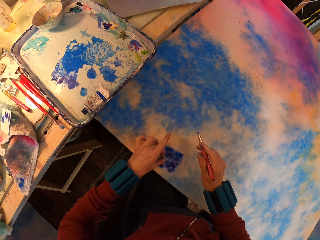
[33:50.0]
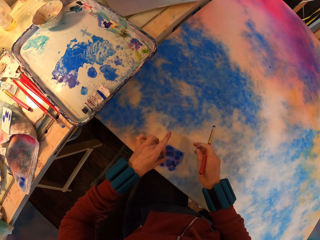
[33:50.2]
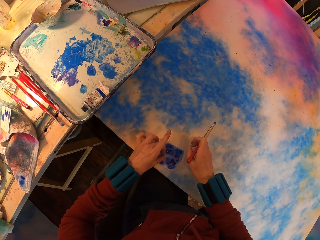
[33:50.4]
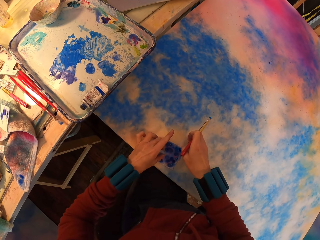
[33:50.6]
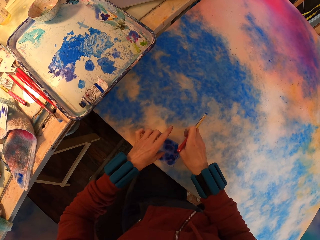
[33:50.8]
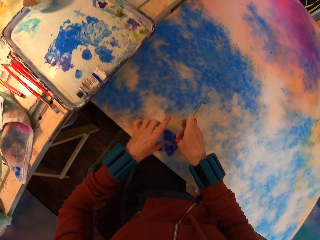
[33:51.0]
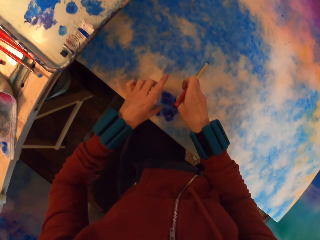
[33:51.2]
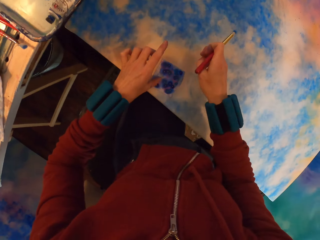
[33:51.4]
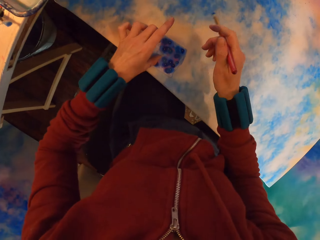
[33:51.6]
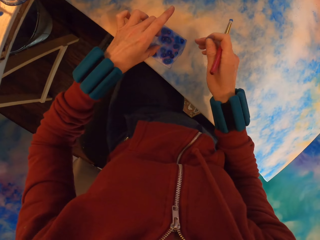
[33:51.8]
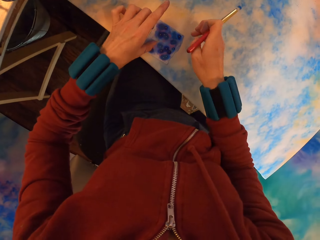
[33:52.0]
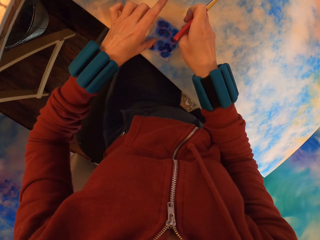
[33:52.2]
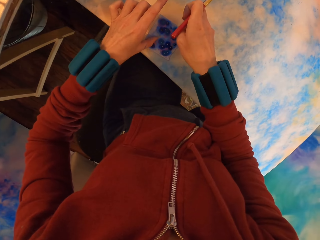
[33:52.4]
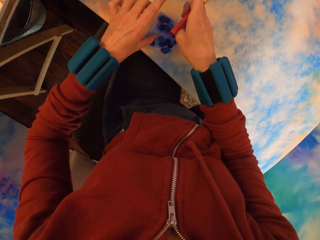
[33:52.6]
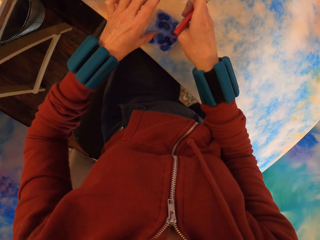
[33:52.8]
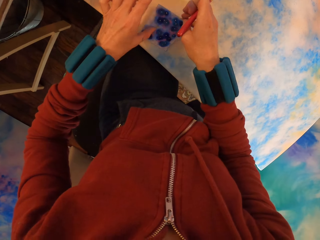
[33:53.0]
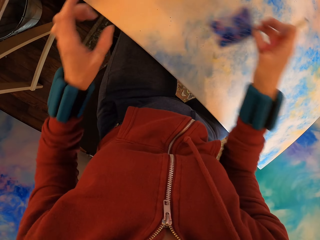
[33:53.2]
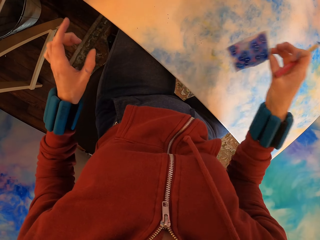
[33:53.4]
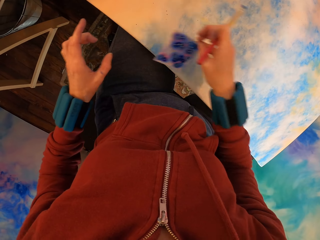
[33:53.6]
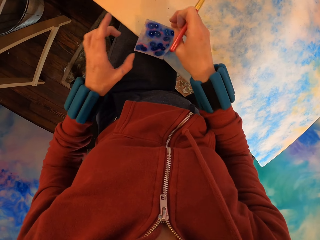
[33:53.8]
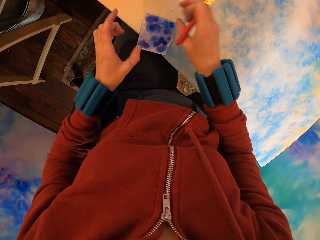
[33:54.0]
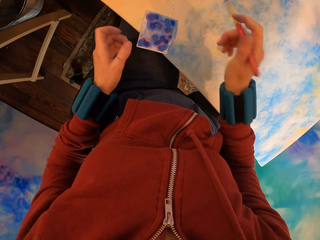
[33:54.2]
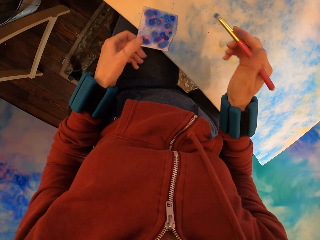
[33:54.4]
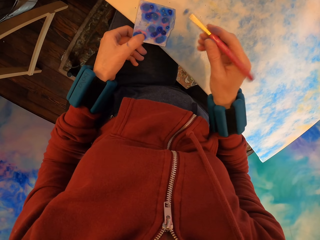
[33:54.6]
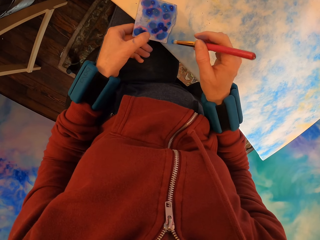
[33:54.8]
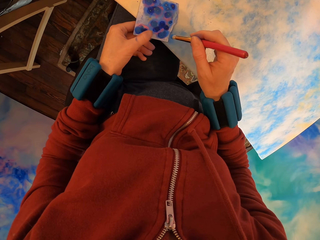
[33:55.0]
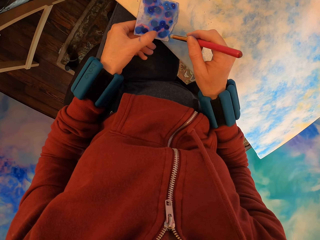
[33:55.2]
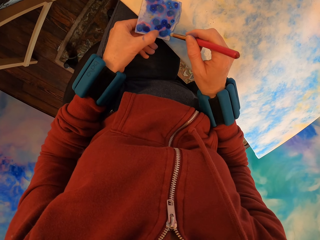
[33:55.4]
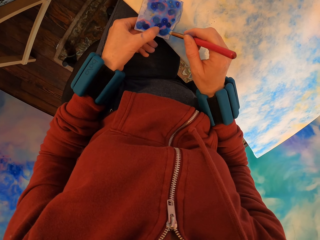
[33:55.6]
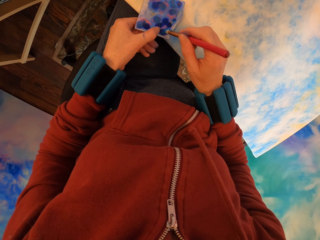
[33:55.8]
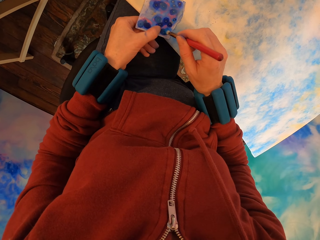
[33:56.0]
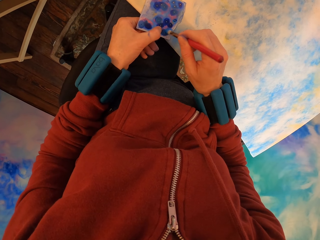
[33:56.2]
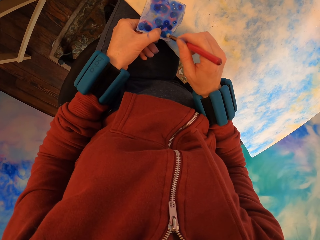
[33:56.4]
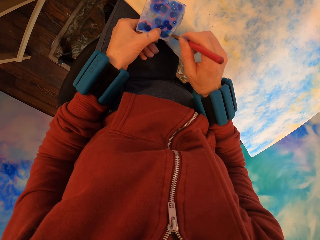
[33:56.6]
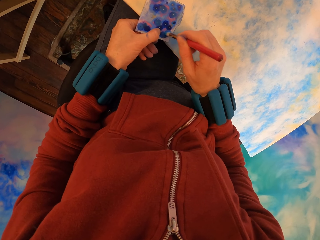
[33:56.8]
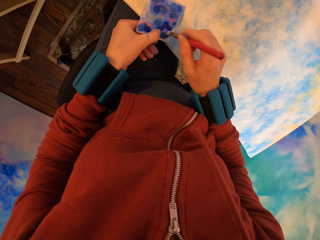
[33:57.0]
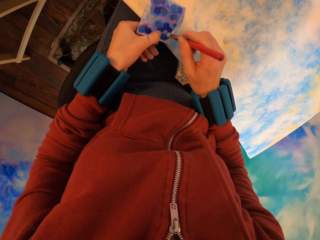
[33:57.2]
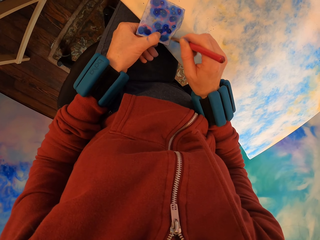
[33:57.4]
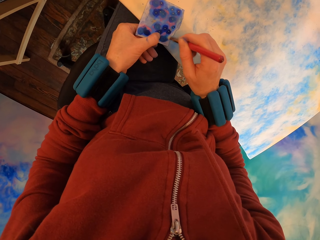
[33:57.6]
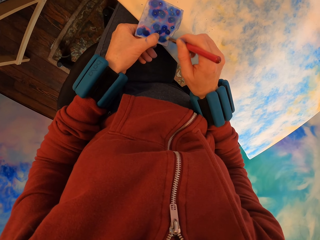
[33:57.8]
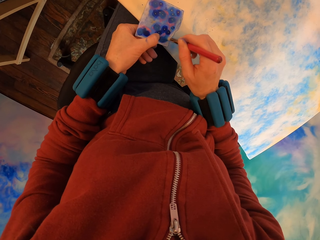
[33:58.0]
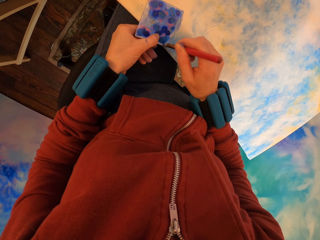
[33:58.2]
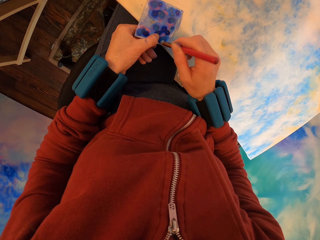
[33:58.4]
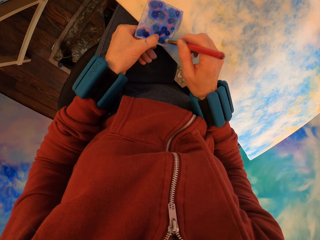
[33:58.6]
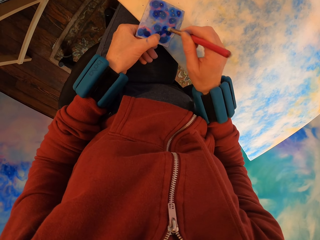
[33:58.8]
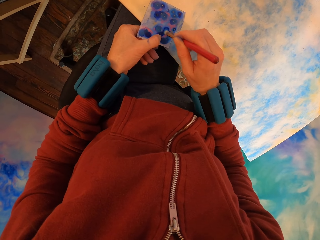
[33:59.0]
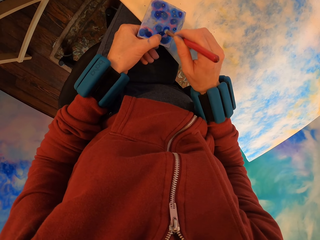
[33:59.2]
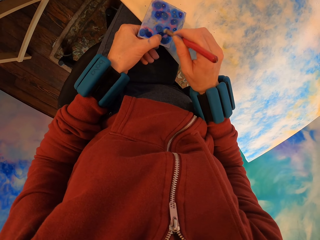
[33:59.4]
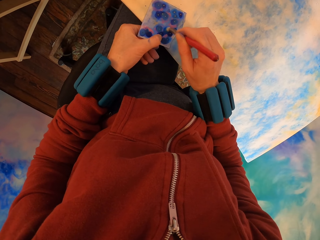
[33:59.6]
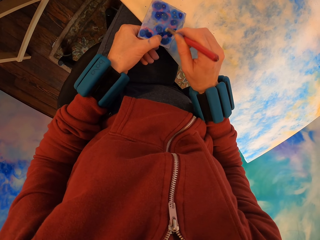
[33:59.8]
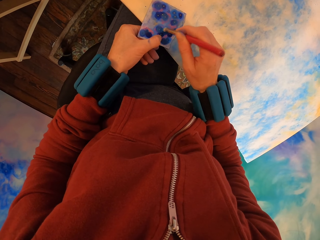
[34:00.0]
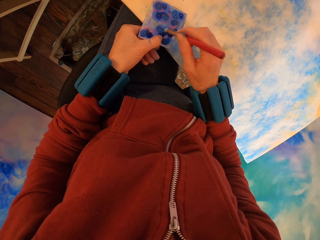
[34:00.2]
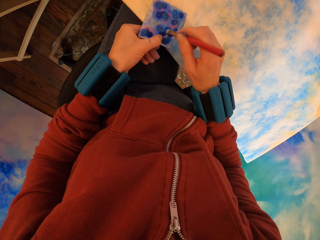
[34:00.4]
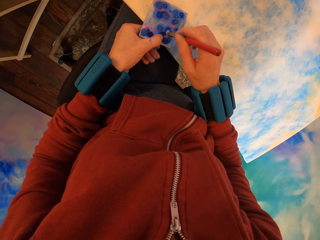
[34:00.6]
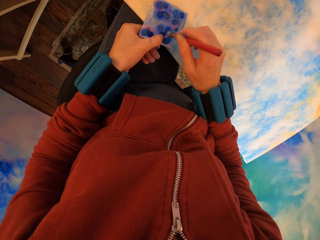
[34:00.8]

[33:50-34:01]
The camera wearer lifts the paper. They place the paper on the canvas. They paint the canvas.

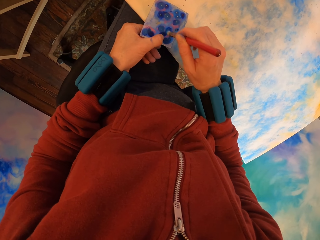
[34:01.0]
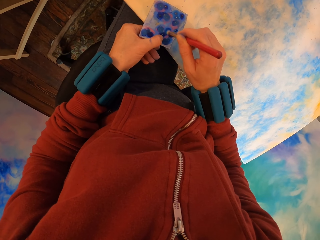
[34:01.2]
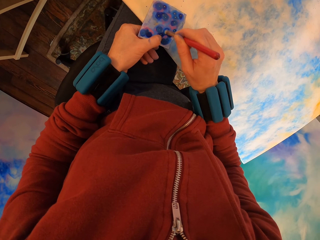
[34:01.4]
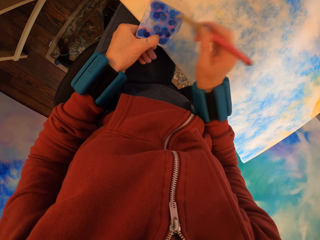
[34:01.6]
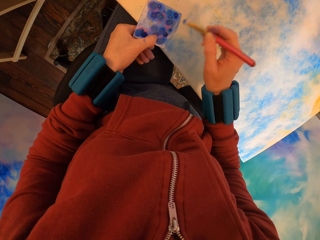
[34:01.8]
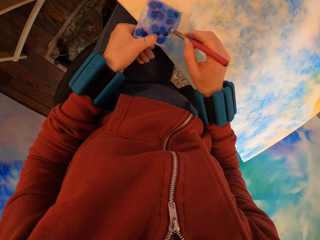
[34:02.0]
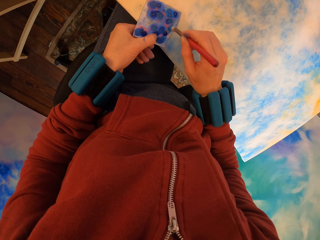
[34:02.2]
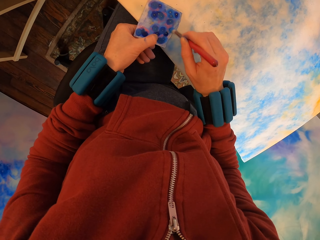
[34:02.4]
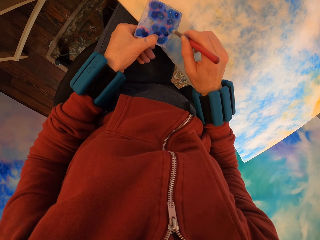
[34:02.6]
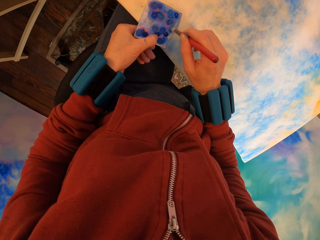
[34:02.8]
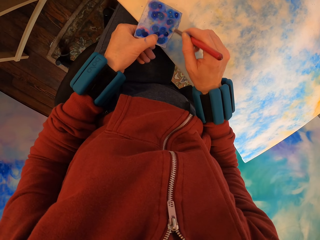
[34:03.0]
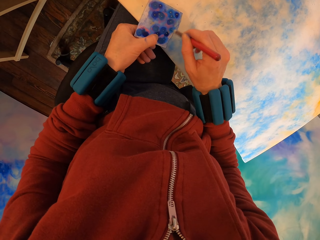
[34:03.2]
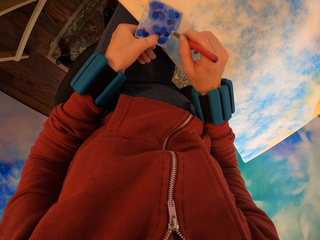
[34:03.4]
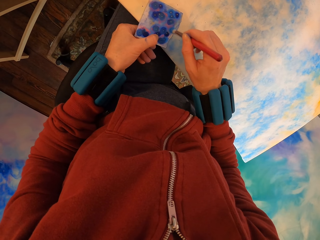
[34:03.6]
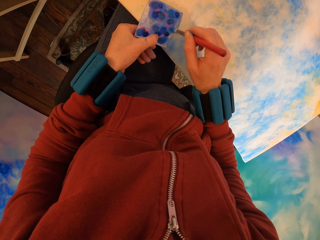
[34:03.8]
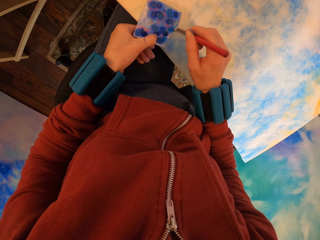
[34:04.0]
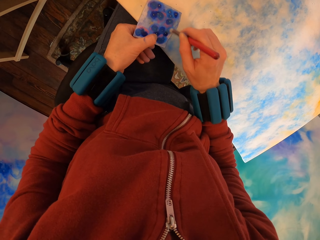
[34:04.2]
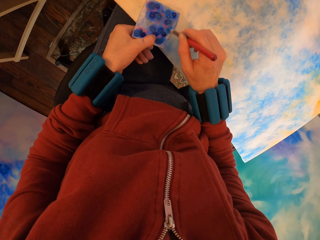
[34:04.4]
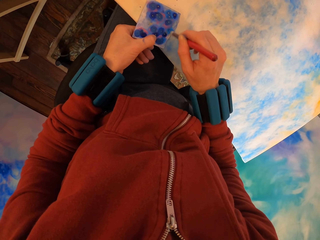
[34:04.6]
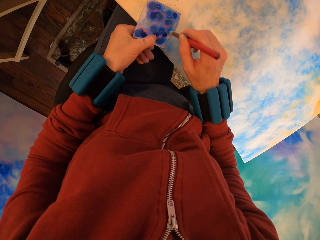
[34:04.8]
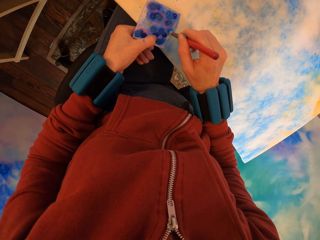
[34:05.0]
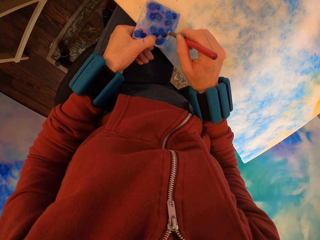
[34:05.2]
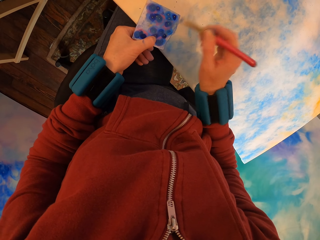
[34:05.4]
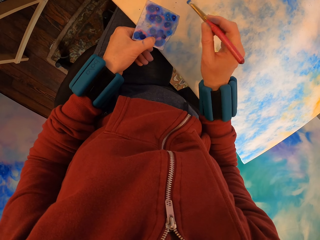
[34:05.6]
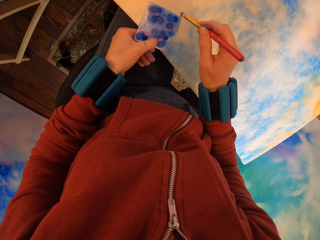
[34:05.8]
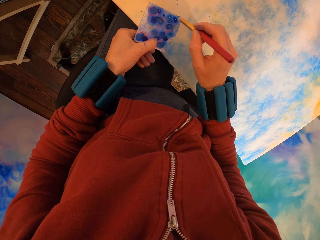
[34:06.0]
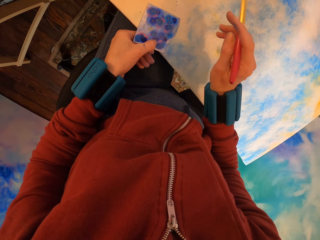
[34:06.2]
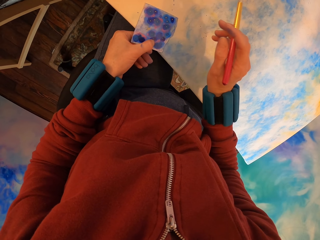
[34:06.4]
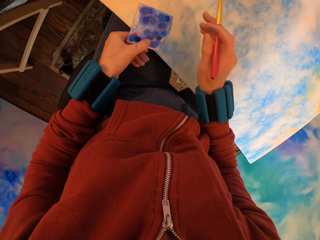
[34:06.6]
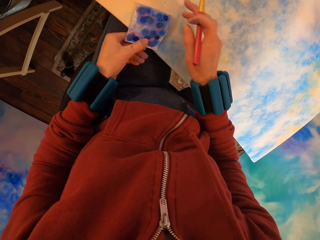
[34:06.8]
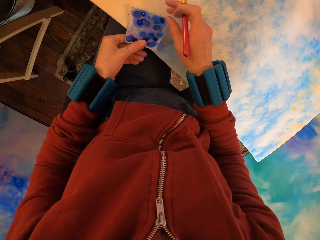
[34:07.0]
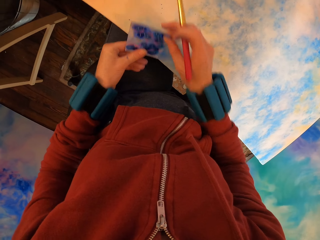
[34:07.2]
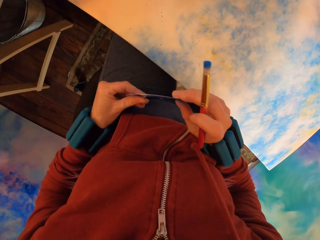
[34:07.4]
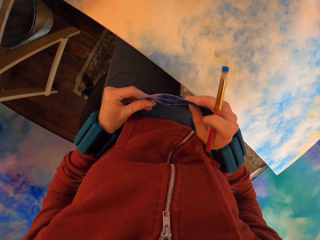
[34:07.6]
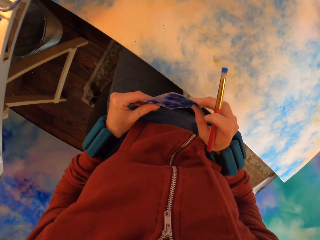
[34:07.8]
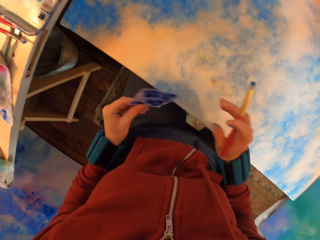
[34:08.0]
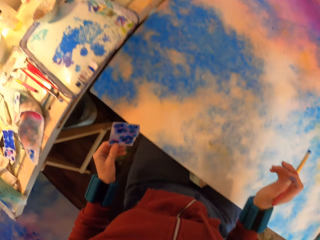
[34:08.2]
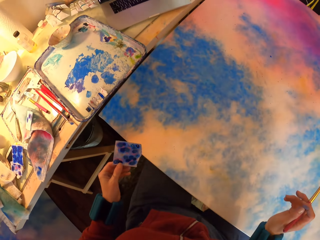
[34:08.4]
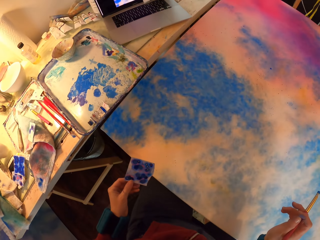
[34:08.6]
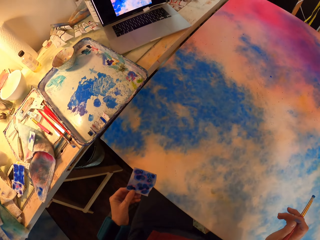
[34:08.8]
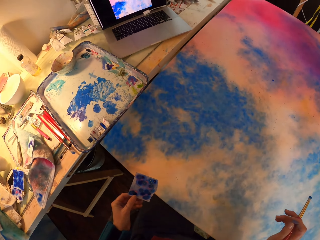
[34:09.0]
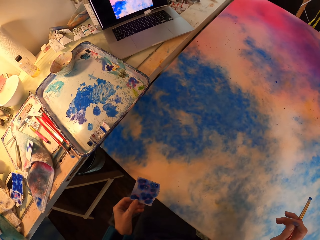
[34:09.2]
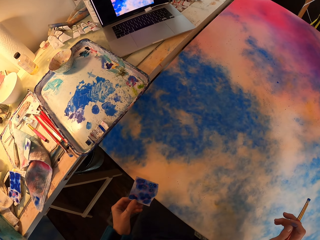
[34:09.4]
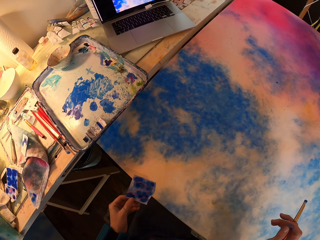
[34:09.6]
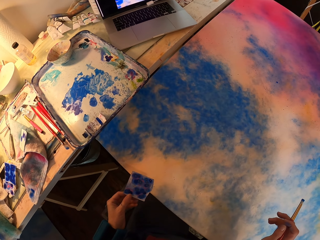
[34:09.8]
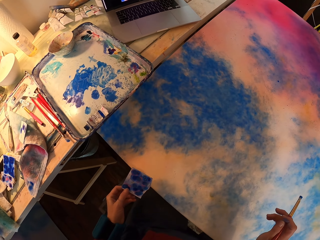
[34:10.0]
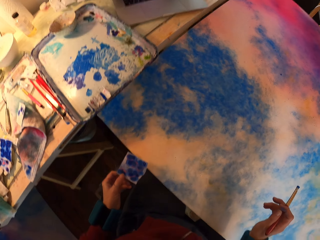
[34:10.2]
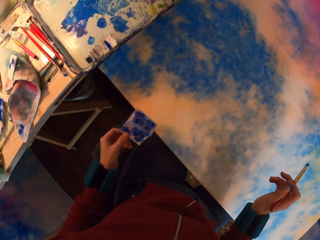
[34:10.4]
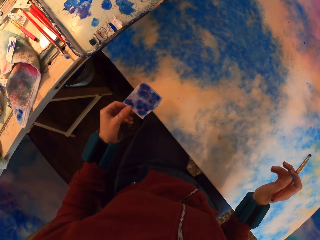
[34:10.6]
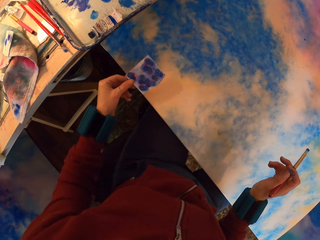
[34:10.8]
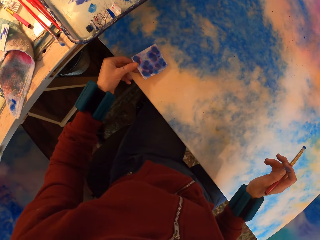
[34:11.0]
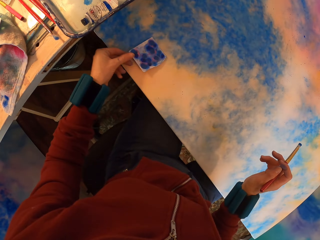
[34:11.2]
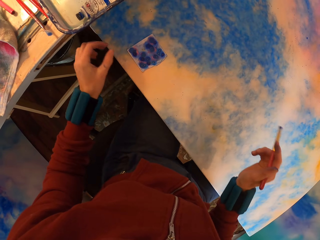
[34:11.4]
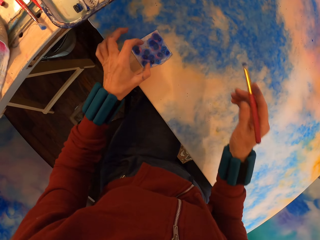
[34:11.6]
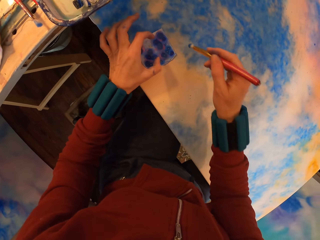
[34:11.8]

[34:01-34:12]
The camera wearer picks up the paper. They look at the painting. They place the paper on the canvas.
